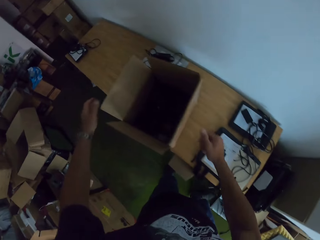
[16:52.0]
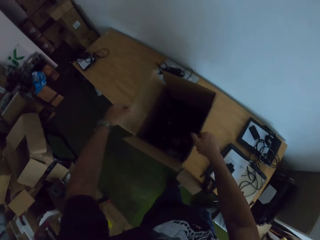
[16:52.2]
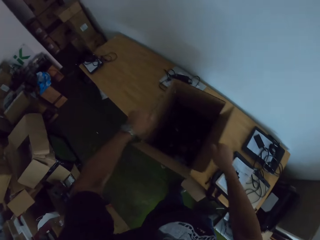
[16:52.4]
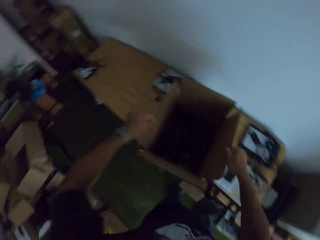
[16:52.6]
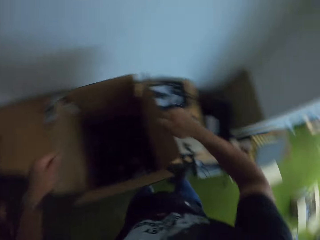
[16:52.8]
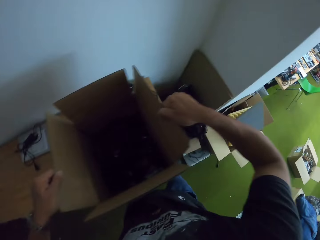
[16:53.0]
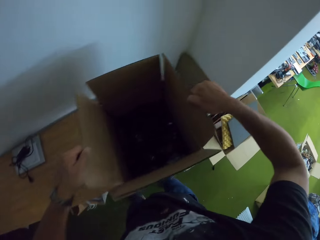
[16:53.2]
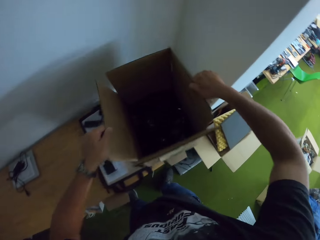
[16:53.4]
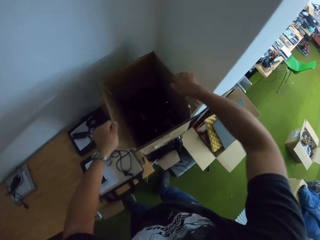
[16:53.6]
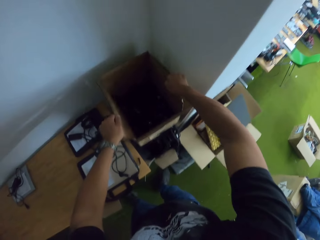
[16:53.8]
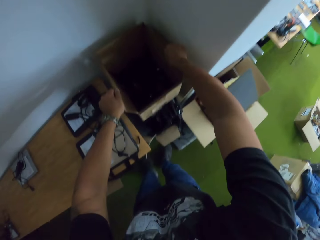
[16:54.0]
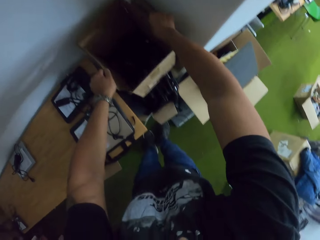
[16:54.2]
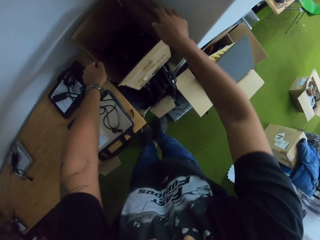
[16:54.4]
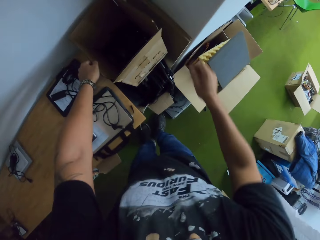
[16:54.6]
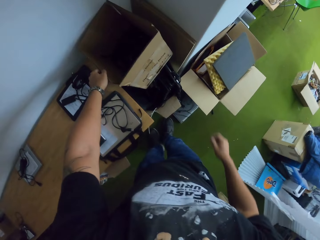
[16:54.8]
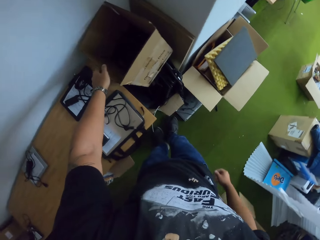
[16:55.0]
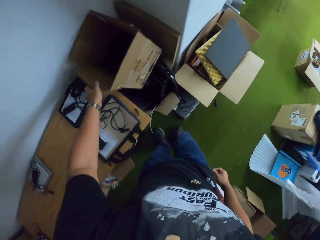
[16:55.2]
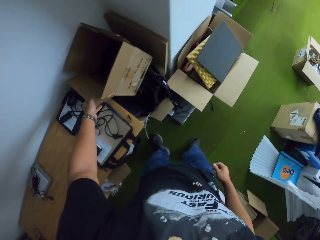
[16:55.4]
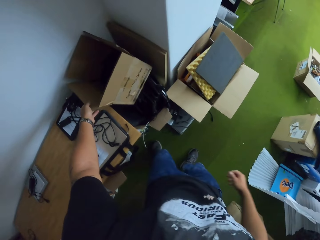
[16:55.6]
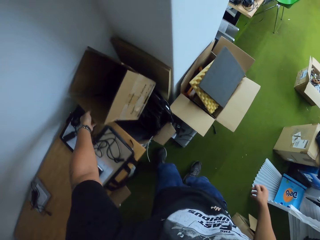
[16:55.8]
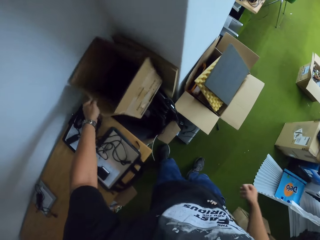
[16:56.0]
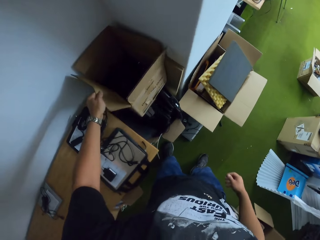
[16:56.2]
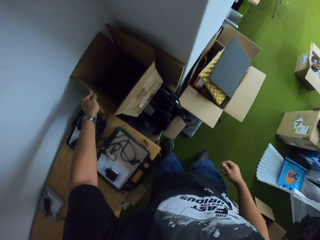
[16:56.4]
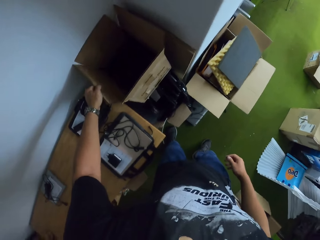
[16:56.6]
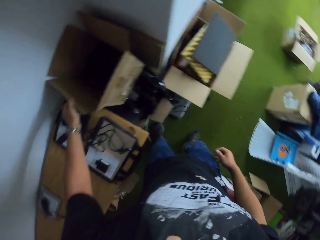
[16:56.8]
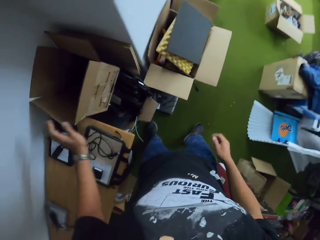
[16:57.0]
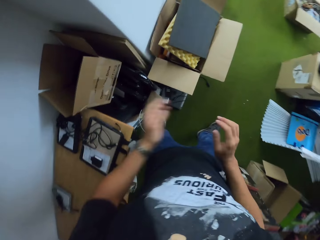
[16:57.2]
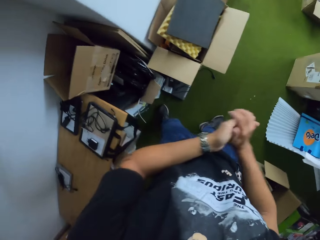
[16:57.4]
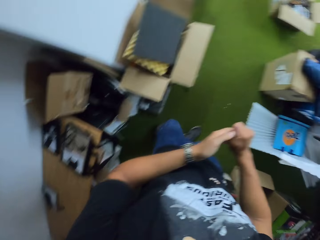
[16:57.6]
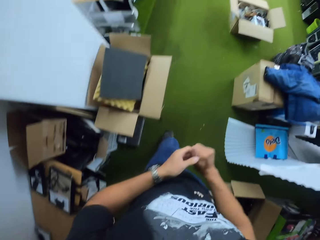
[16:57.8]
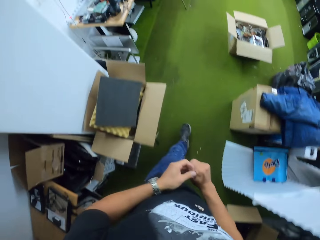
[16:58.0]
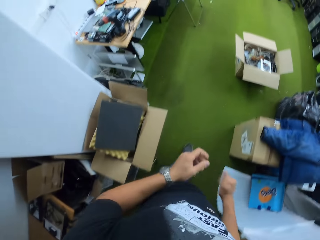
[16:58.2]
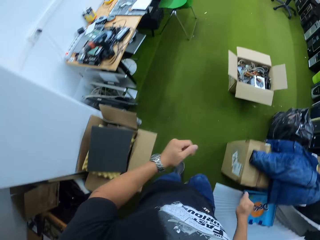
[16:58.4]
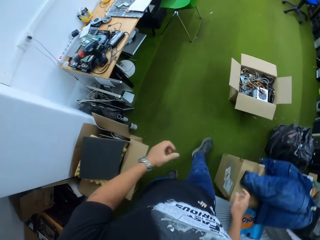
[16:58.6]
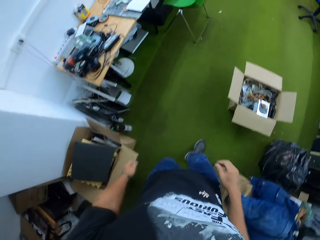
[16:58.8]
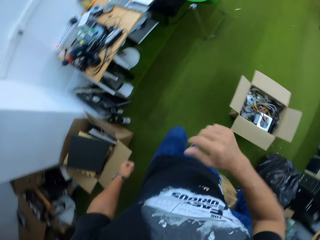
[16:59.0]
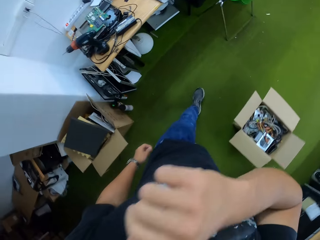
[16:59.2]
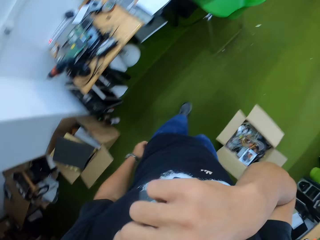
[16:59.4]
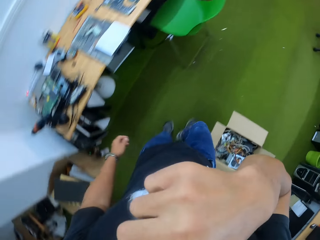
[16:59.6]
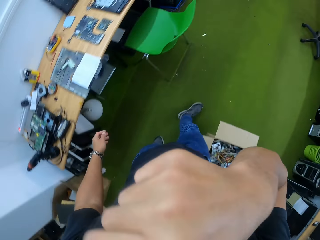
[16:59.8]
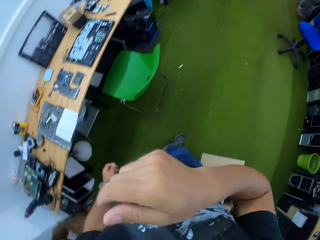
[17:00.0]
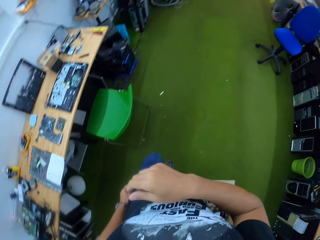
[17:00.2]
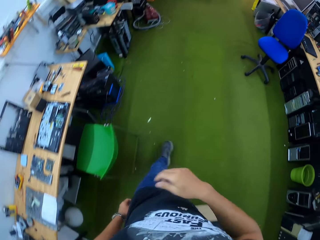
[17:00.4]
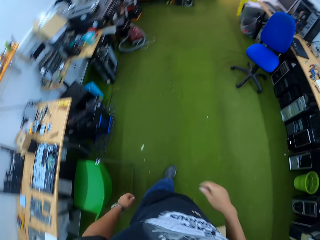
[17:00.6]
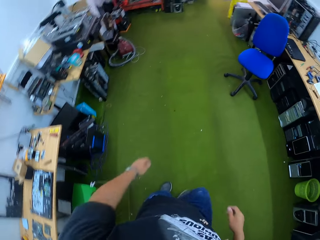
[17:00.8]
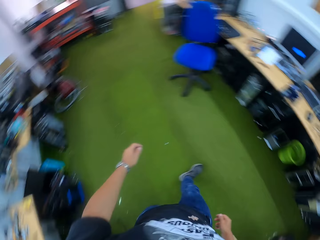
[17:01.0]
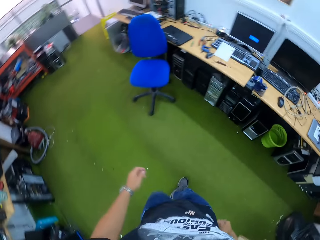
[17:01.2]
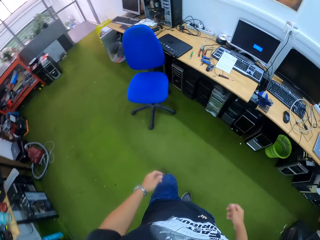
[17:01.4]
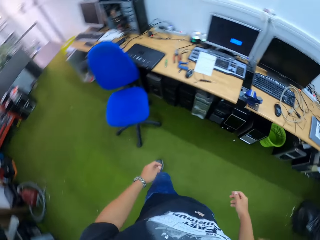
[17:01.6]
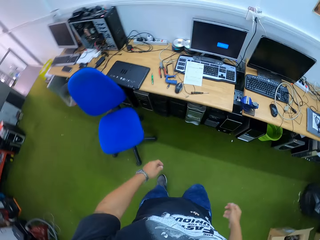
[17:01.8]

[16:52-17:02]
The camera wearer picks the carton on the table with his hands. He puts the carton on the laptops in the corner of the workshop. He moves around.

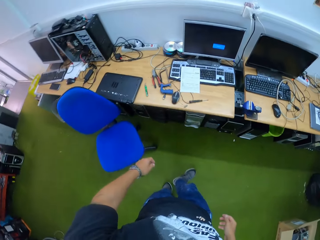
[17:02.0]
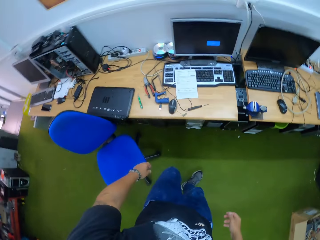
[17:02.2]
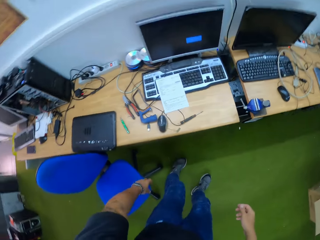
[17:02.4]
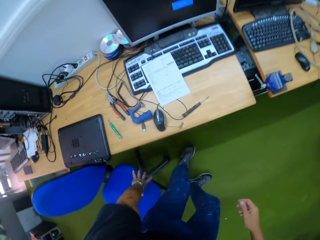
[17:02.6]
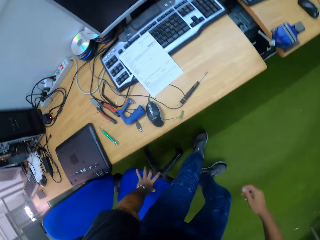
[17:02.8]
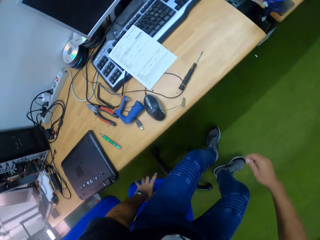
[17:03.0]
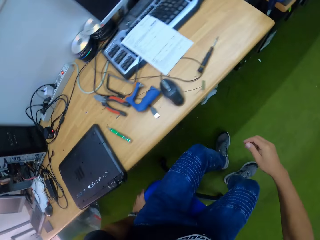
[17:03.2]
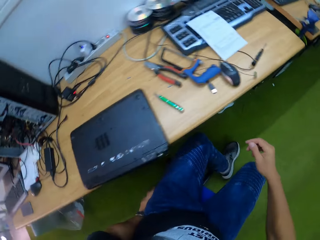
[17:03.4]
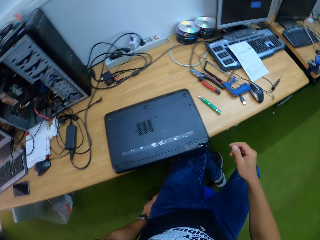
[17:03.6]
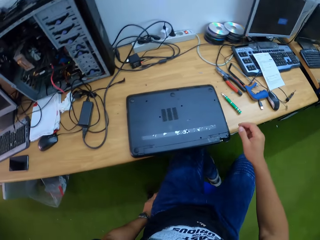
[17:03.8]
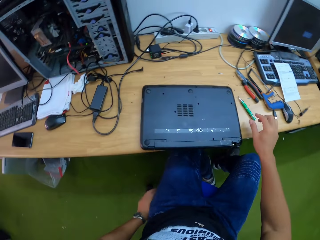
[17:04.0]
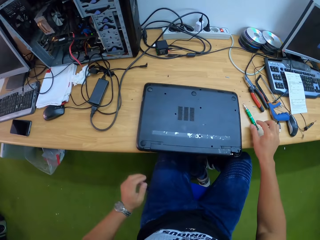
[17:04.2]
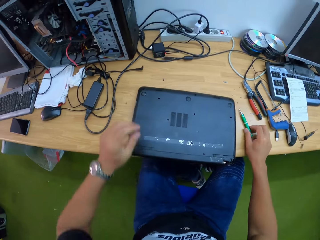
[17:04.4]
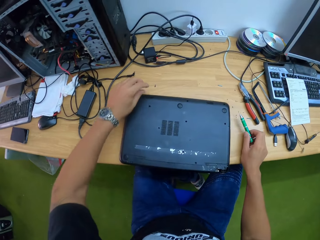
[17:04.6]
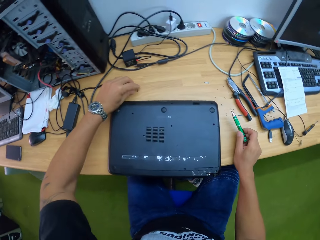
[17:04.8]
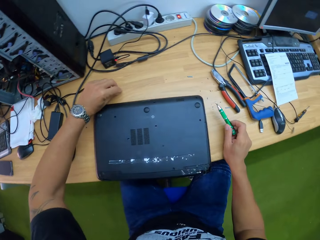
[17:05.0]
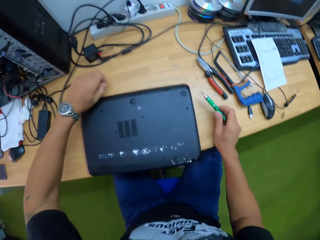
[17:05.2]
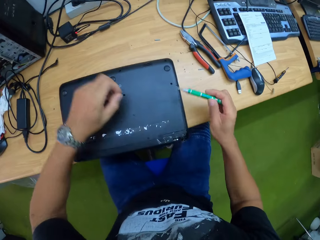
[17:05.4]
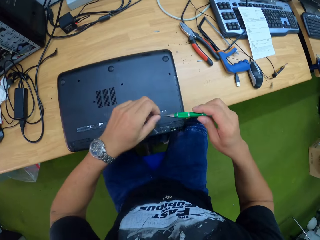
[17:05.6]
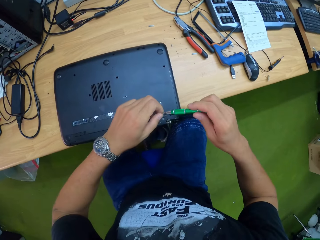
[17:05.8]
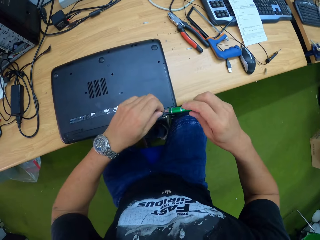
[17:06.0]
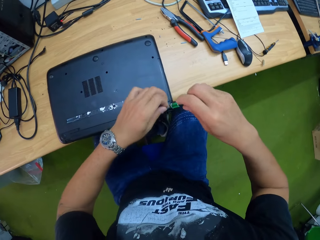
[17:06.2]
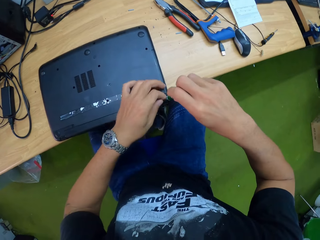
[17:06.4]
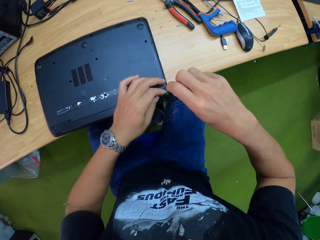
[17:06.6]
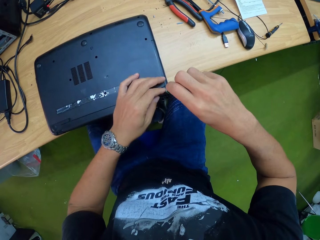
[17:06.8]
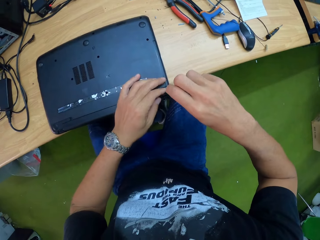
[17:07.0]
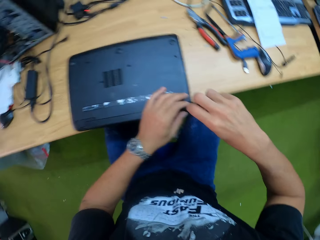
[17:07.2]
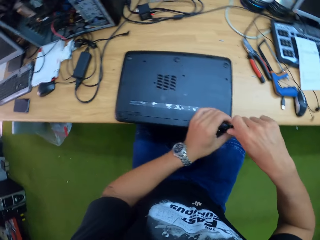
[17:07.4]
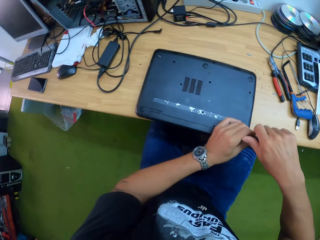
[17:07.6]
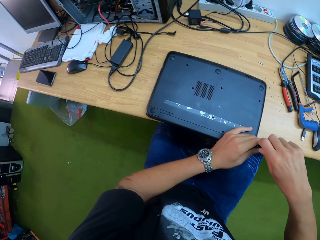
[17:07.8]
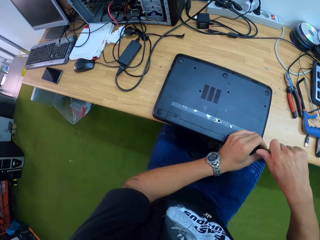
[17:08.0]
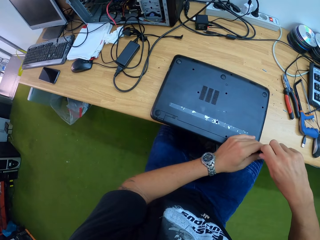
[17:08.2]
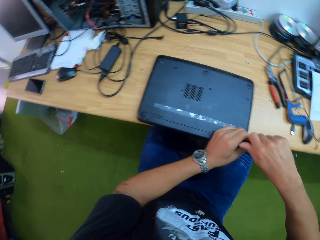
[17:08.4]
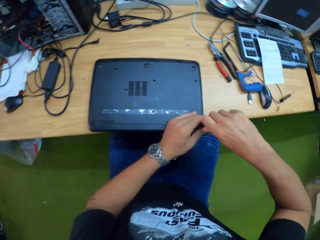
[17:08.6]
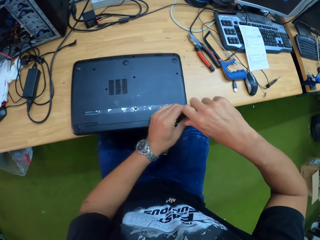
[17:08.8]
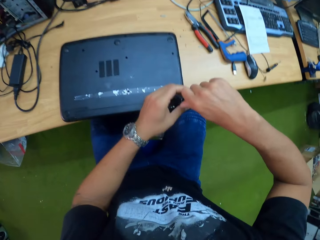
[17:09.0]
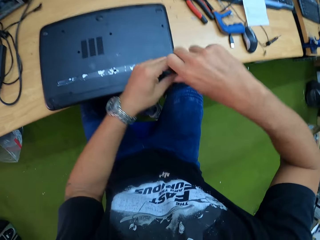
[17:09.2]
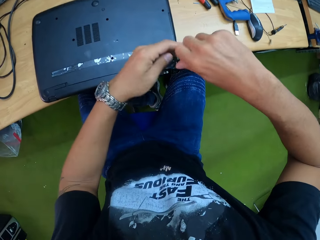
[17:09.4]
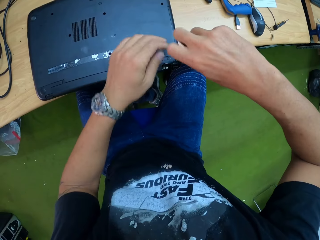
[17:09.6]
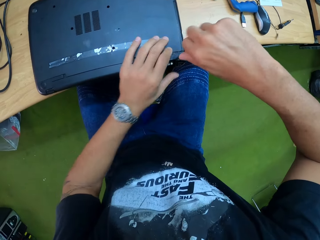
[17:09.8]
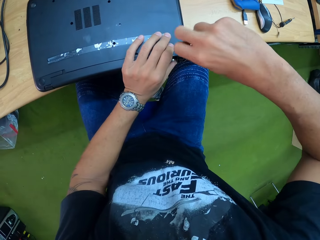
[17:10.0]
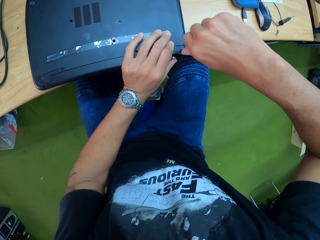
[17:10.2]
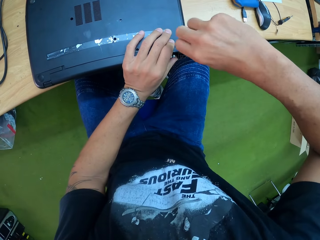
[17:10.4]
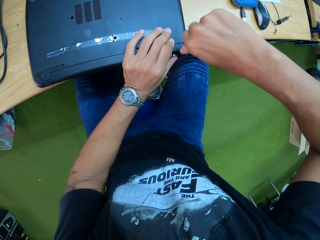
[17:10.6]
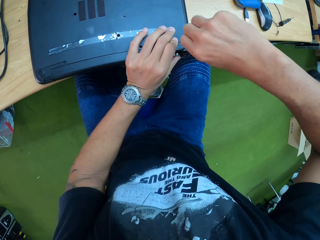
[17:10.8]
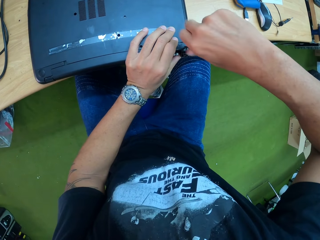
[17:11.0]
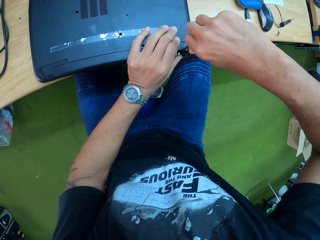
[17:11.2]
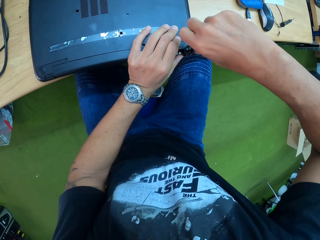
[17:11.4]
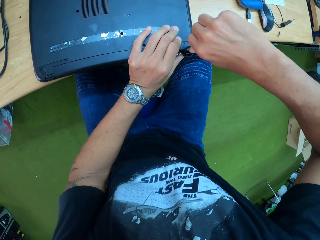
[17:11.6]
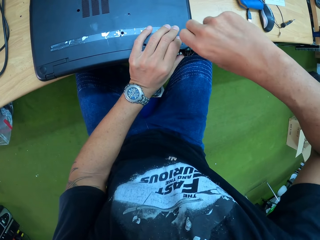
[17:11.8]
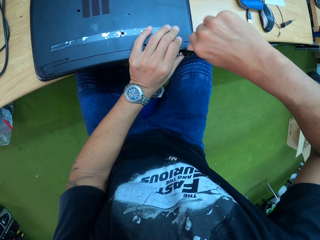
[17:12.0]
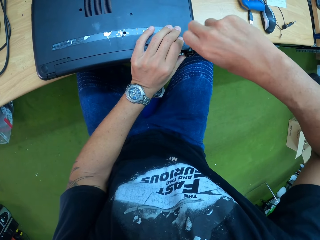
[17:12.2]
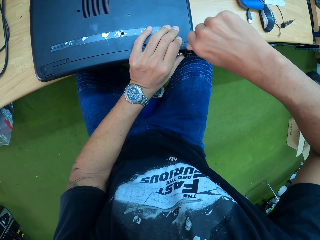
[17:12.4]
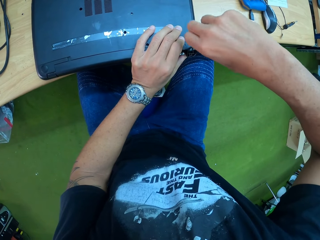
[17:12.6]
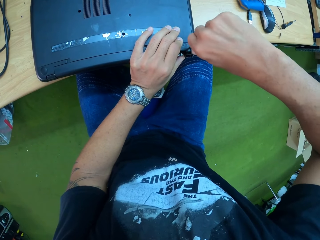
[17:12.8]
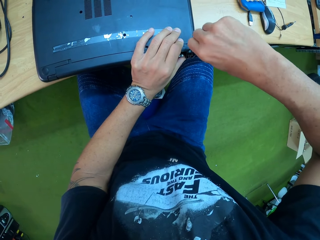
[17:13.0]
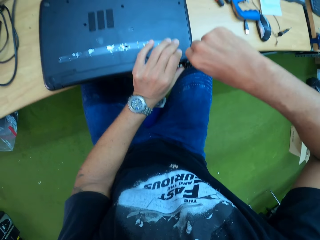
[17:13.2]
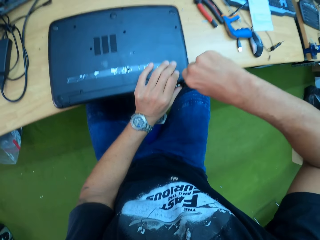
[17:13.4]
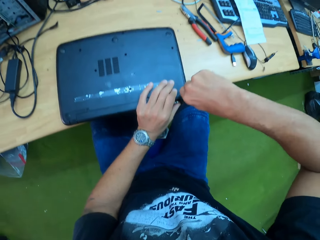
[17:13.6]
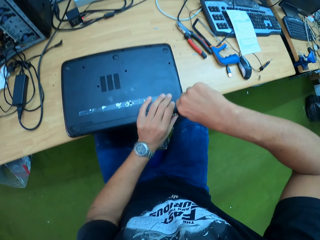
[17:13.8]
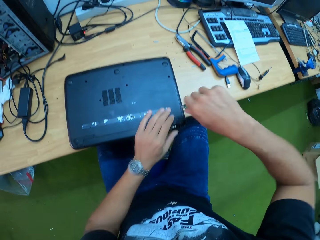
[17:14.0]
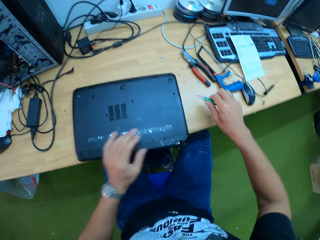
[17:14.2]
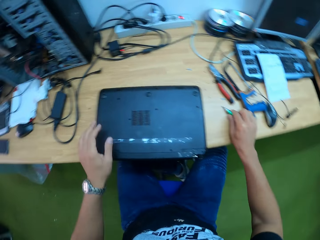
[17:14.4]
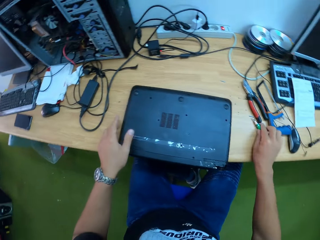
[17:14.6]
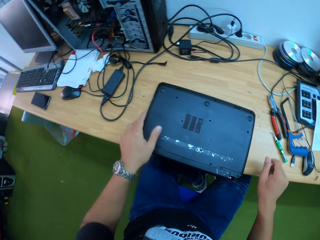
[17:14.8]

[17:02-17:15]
The camera wearer sits on the chair. He picks the screwdriver in his right hand on the table. He picks a screw on the table with his left hand. He attaches the screw in his left hand to the tip of the screwdriver in his right hand. He screws the laptop on the table with the screw on the screwdriver in his right hand. He places the screwdriver on the table.
